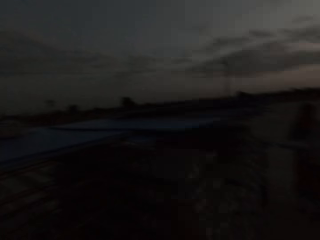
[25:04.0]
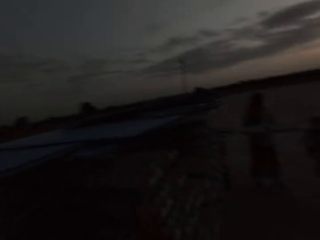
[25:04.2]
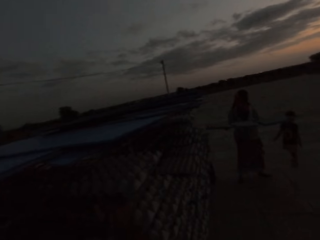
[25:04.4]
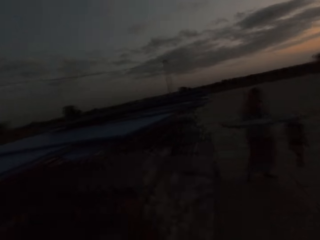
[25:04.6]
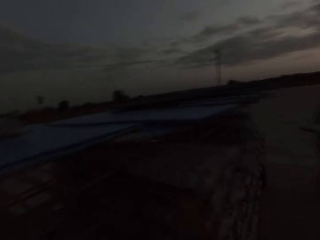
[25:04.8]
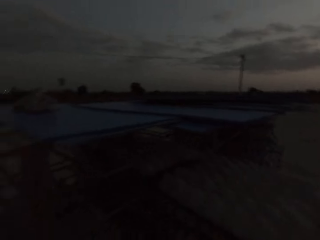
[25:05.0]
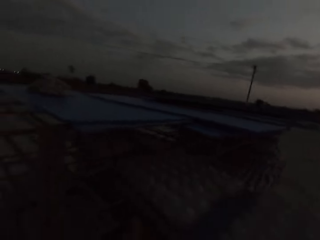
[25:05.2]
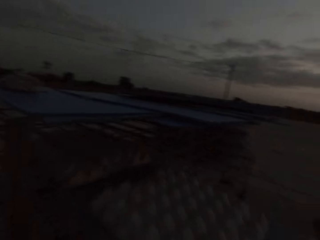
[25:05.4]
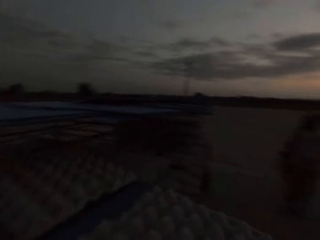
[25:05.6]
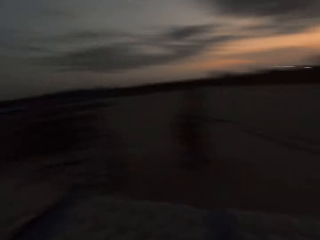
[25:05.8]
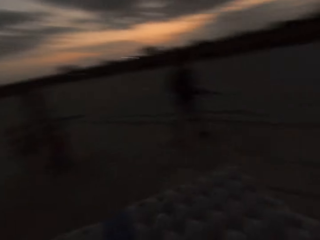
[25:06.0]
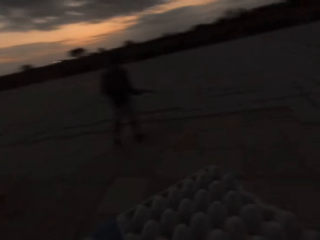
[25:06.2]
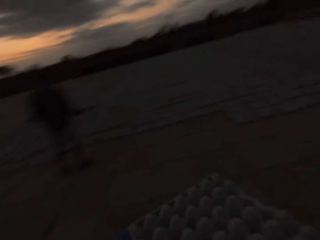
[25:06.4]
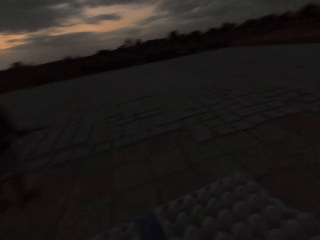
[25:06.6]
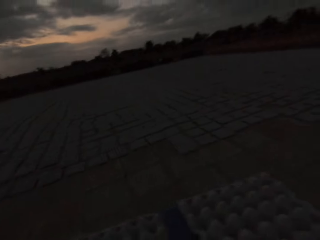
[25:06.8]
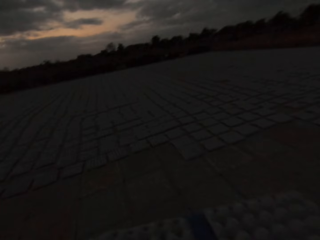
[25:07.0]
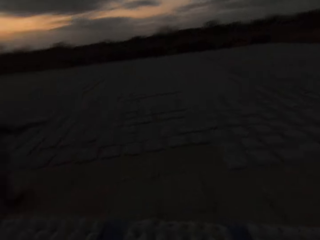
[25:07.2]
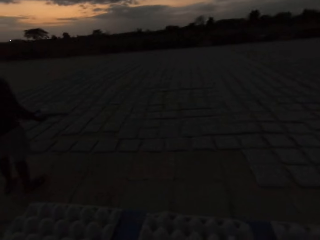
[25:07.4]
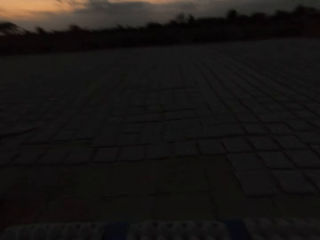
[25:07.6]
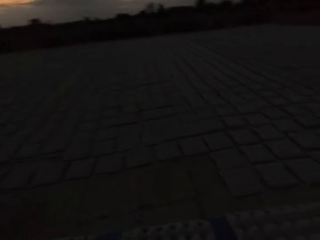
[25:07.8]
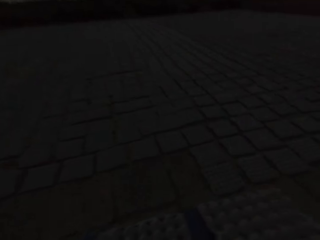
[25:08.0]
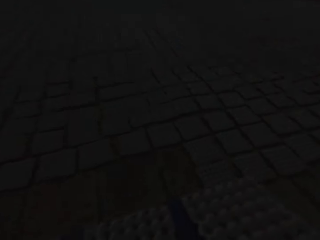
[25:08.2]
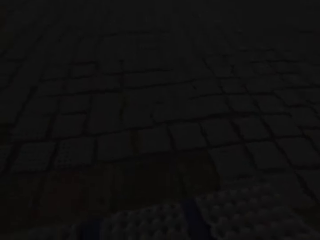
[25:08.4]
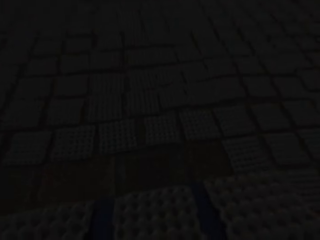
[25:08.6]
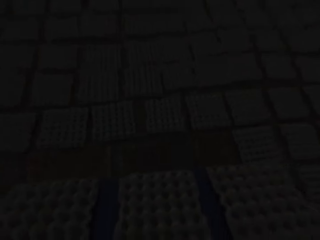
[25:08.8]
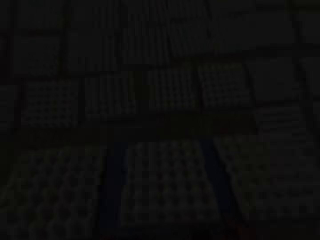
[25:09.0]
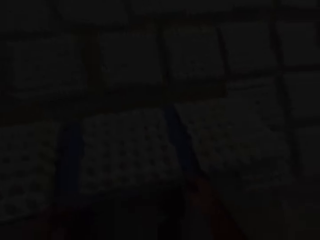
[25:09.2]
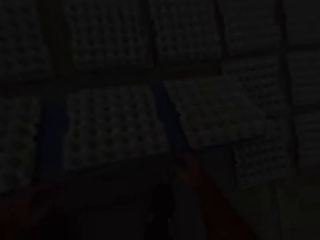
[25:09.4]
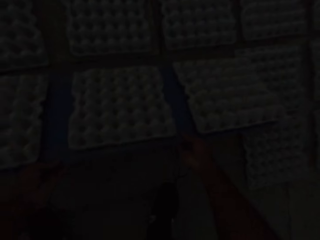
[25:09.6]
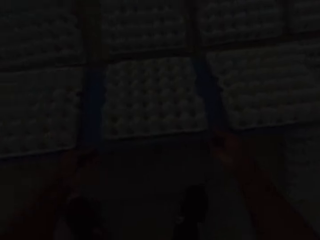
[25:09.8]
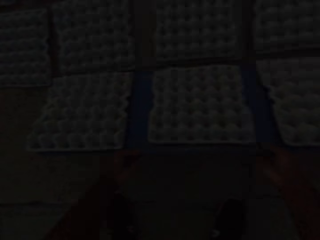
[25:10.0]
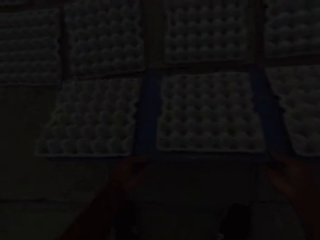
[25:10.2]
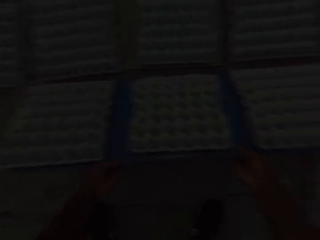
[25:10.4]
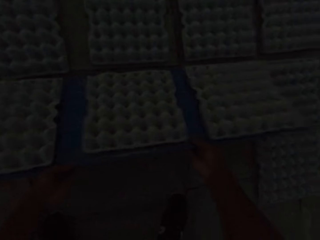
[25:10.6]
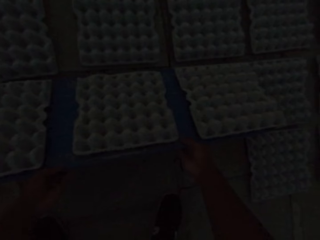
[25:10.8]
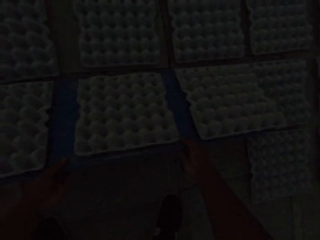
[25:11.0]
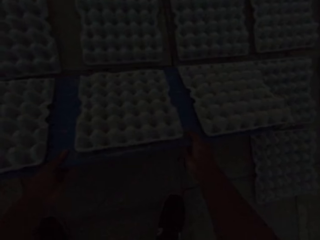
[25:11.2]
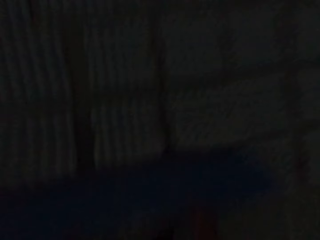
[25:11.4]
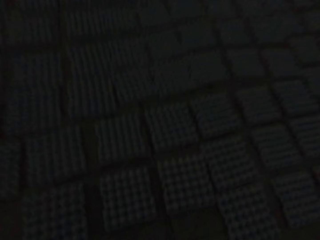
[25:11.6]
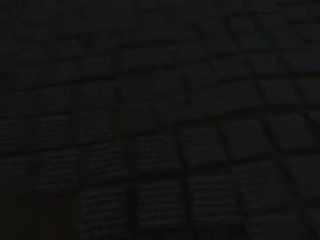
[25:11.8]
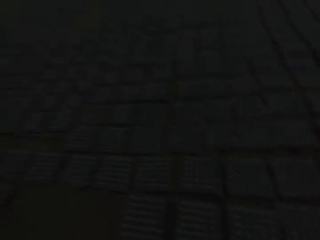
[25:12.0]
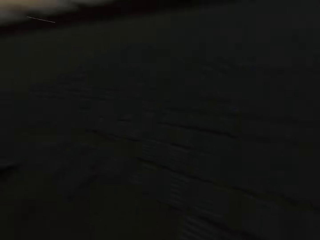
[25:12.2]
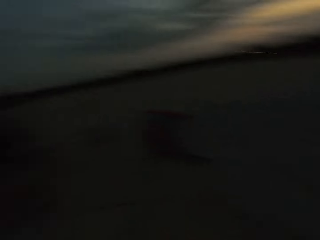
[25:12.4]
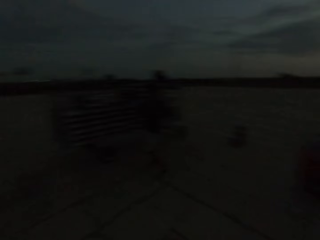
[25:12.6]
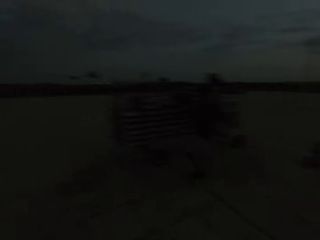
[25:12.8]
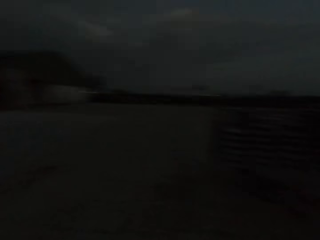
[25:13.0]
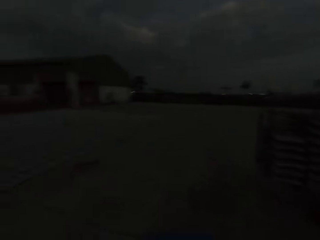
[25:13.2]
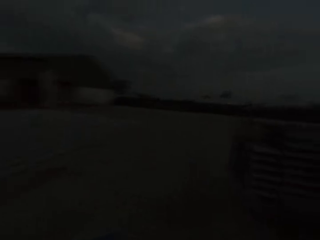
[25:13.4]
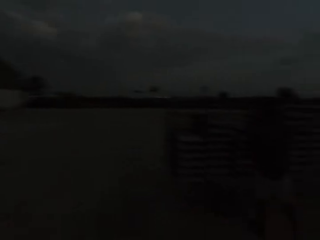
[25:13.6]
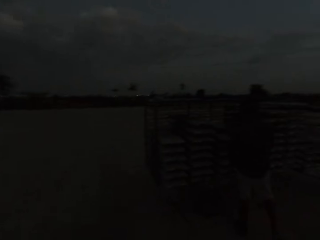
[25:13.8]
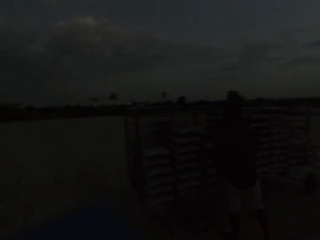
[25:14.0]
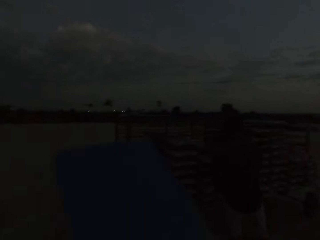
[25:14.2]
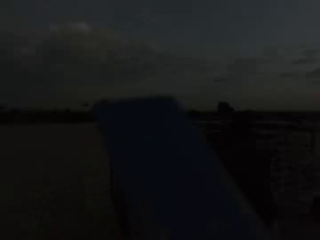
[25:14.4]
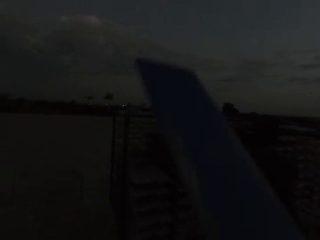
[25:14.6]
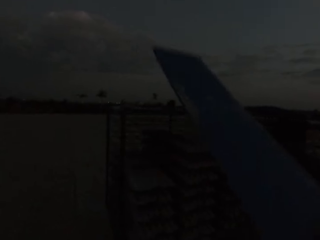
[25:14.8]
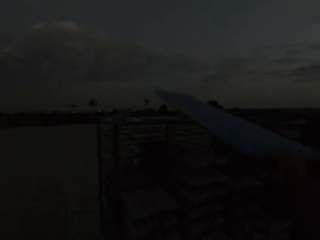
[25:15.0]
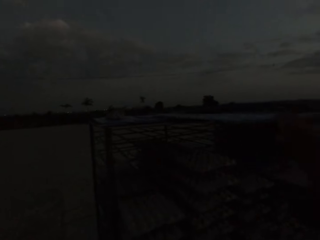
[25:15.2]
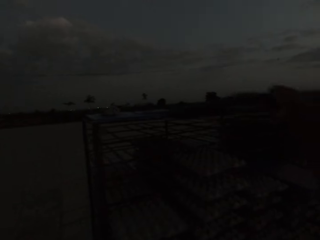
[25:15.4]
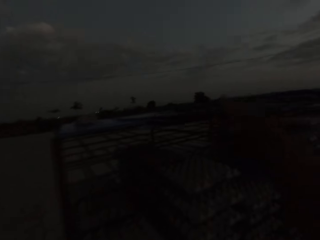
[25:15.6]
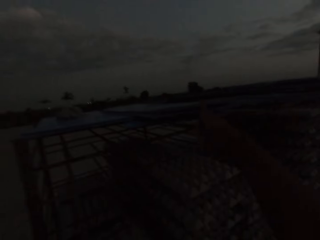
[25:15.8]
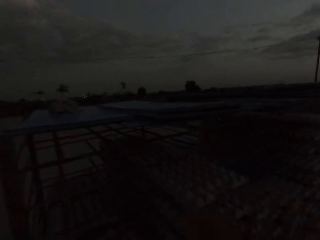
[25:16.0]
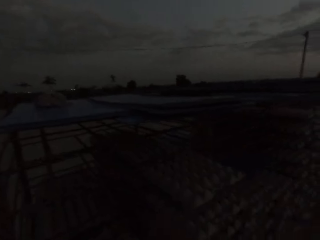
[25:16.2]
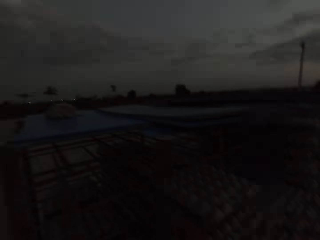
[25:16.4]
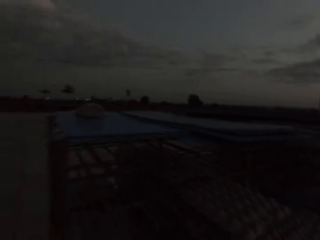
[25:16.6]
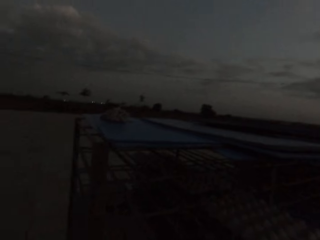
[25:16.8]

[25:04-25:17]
The man holds a tray of egg crates in his hands. The camera wearer picks up egg trays. He moves a tray of egg crates on the rack with his right hand. He holds the tray of egg crates in his hands. He places the egg crates from the tray onto the ground with his hands. Another man converses with the camera wearer. The camera wearer places the tray on the rack with his right hand.

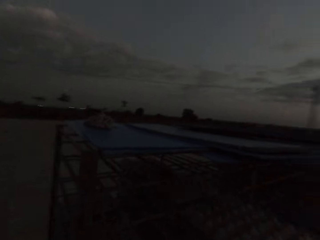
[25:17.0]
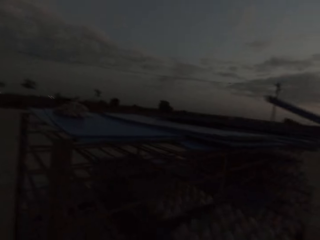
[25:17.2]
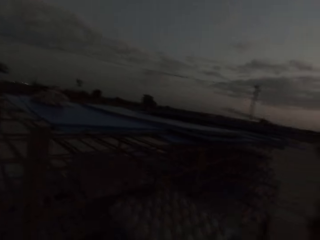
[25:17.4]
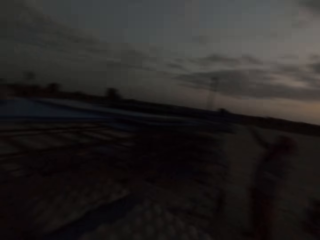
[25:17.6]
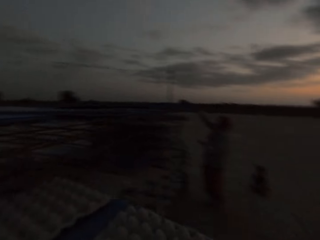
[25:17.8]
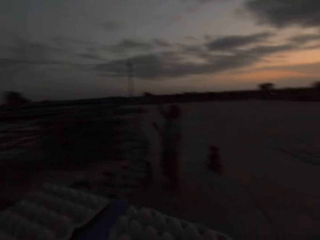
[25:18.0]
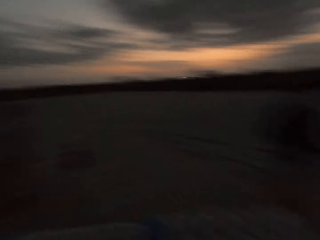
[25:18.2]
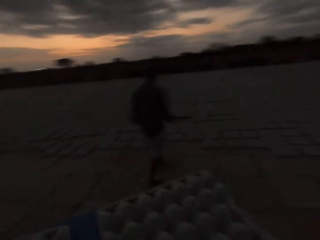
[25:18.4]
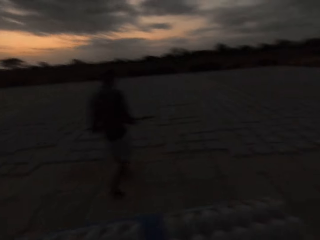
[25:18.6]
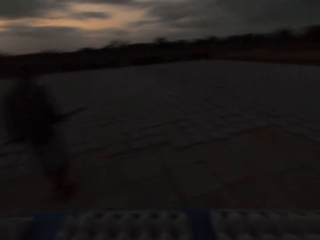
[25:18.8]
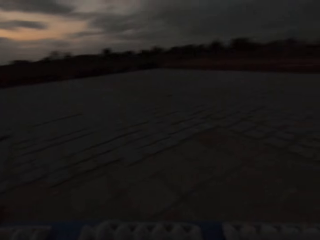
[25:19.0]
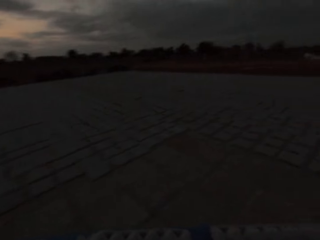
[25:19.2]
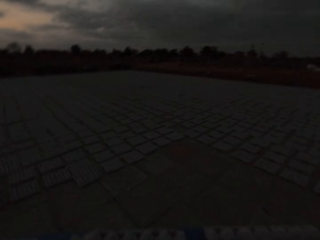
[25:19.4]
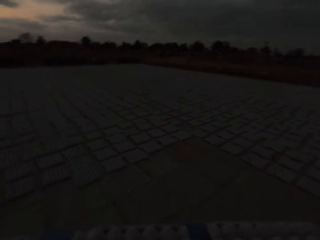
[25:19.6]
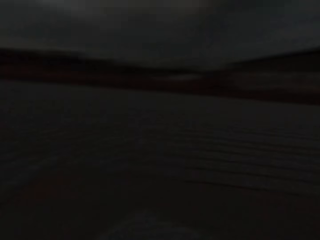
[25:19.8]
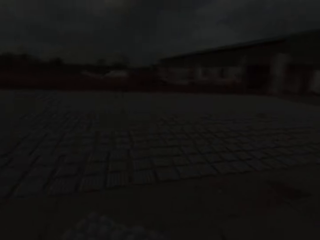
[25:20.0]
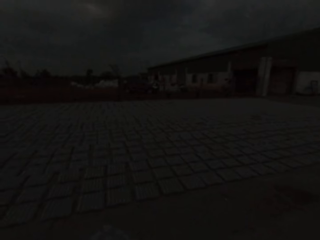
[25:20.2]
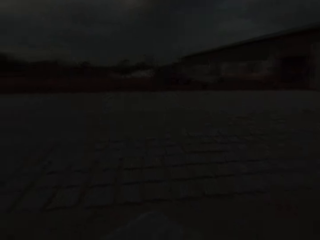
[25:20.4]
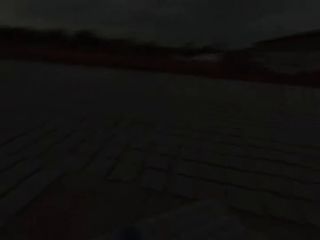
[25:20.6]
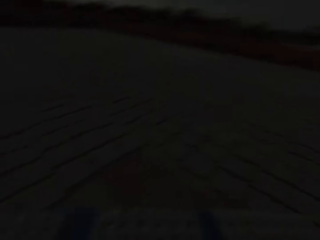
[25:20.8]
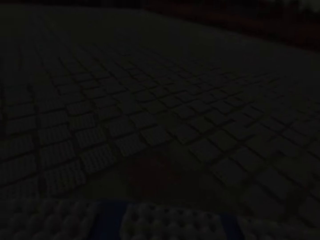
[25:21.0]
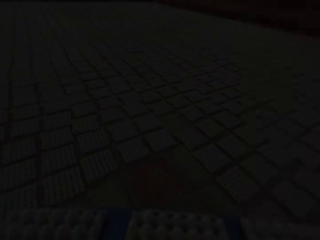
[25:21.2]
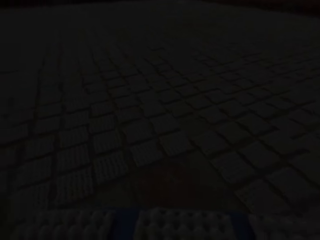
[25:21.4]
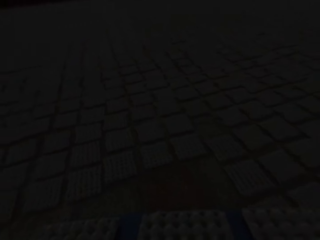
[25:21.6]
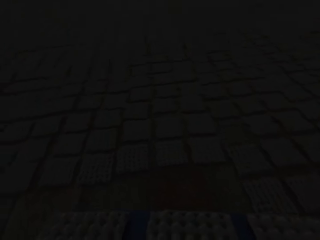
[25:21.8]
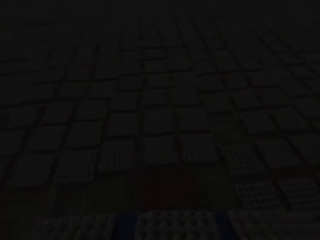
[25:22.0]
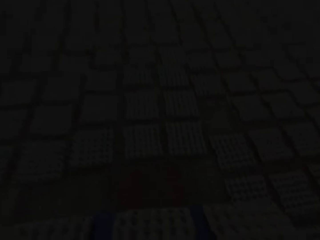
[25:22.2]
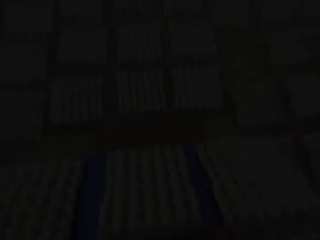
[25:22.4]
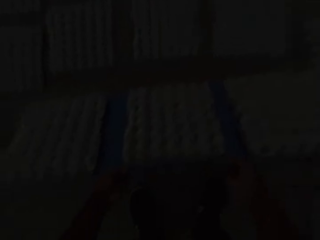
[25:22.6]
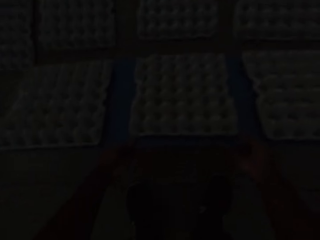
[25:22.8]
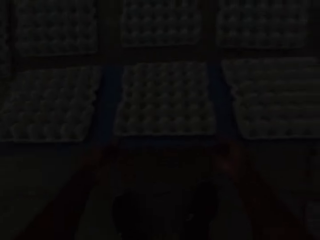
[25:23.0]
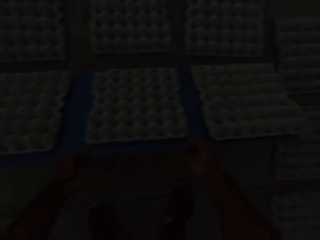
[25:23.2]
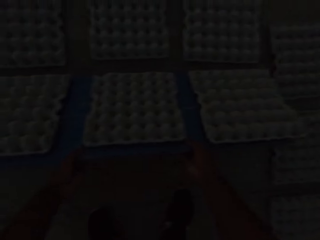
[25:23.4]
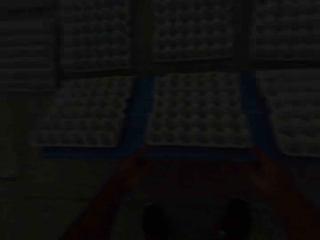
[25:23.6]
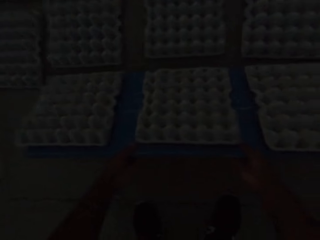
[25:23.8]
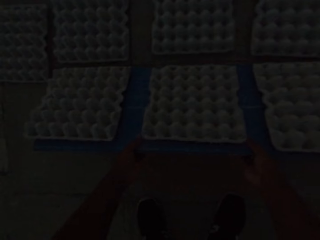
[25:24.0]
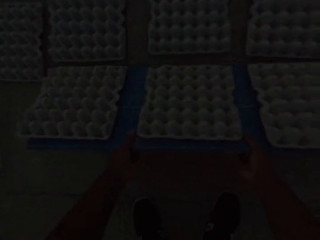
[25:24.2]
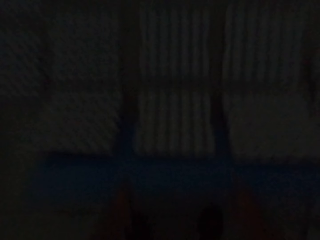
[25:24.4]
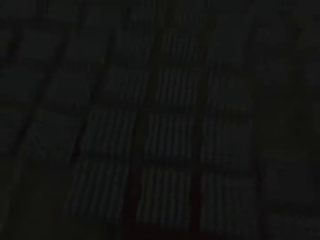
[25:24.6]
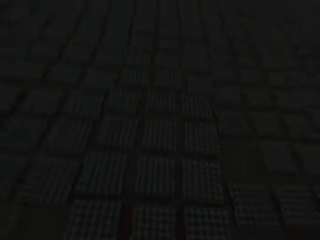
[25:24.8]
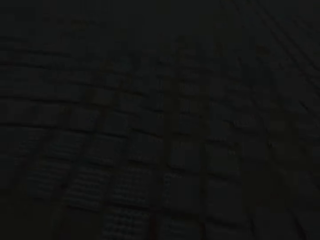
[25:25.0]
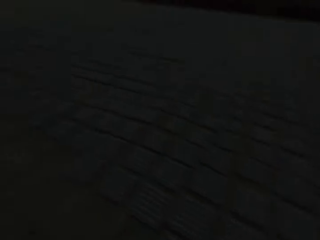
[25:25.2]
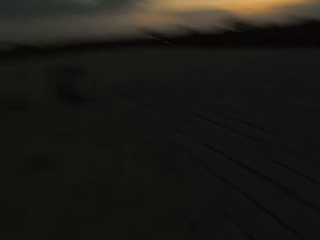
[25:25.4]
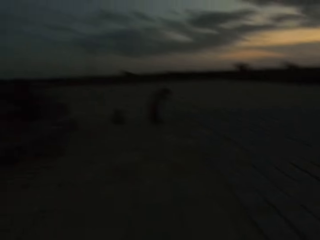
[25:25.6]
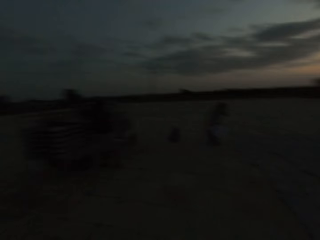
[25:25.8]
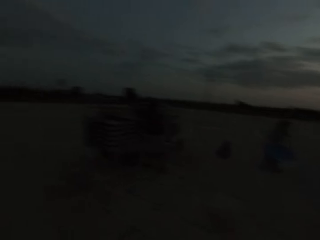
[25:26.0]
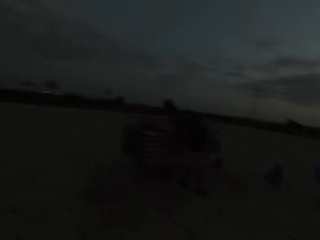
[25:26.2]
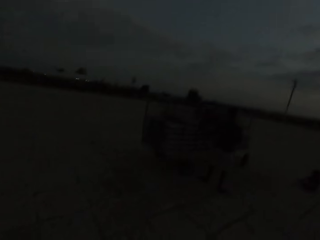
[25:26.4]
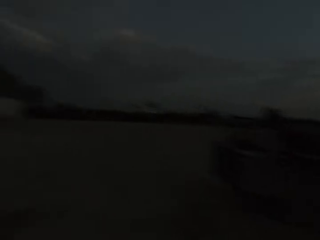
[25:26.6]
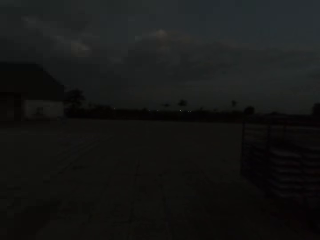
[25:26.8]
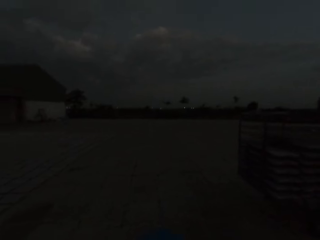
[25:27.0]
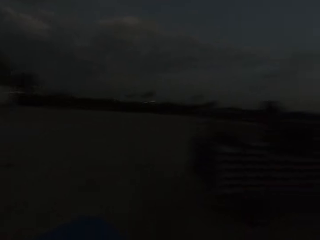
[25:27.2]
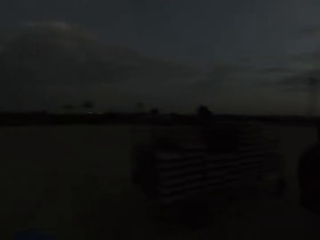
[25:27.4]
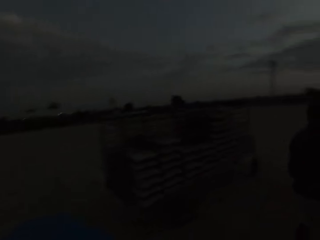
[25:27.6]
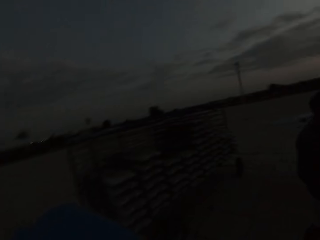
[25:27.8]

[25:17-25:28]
The camera wearer picks up egg trays. He moves a tray of egg crates on the rack with his right hand. A man places a tray on the rack with his right hand. The camera wearer holds the tray of egg crates in his hands. He places the egg crates from the tray onto the ground with his hands.
